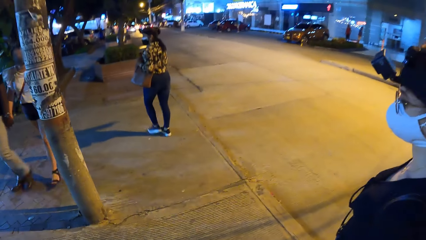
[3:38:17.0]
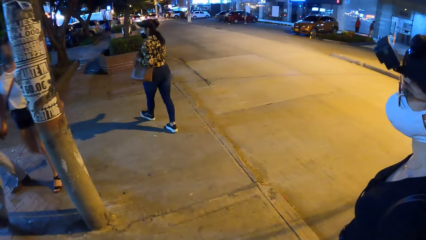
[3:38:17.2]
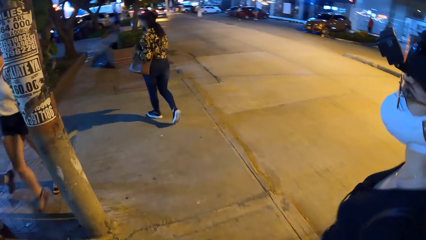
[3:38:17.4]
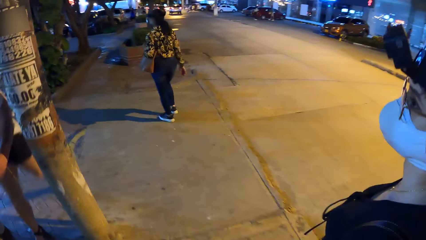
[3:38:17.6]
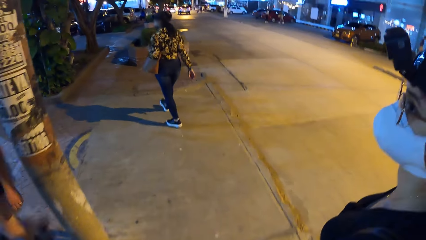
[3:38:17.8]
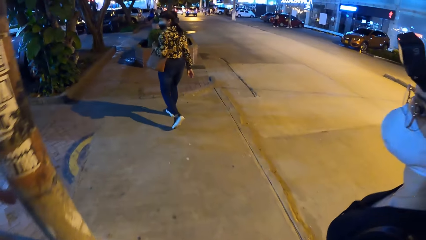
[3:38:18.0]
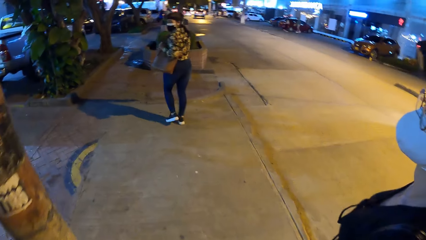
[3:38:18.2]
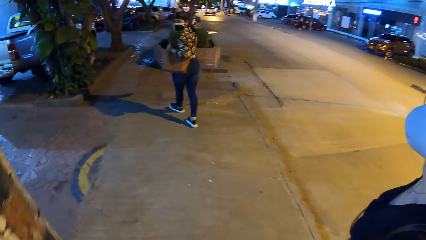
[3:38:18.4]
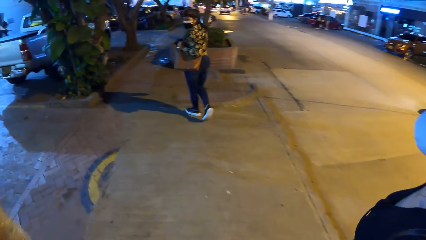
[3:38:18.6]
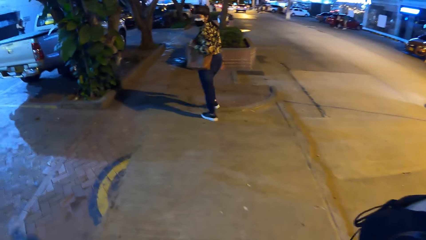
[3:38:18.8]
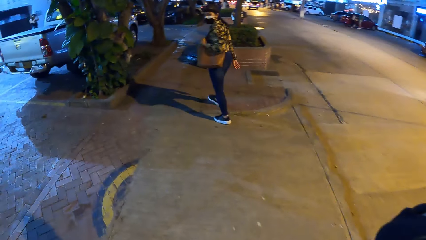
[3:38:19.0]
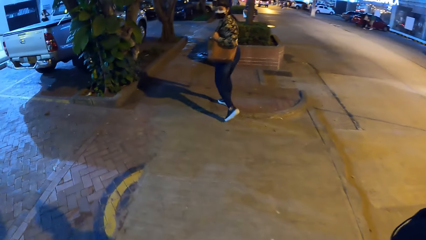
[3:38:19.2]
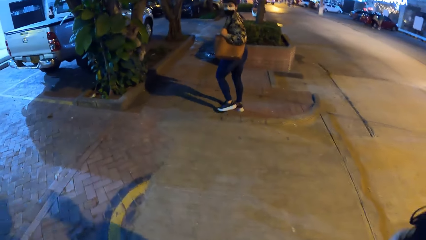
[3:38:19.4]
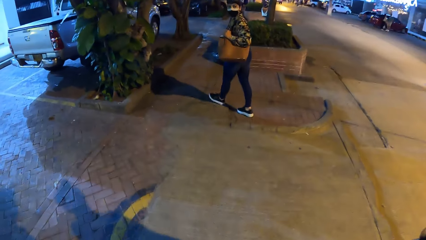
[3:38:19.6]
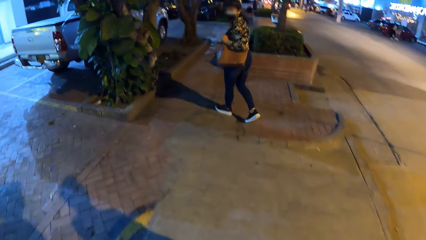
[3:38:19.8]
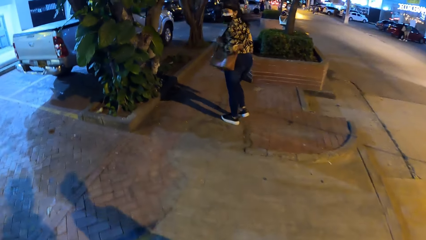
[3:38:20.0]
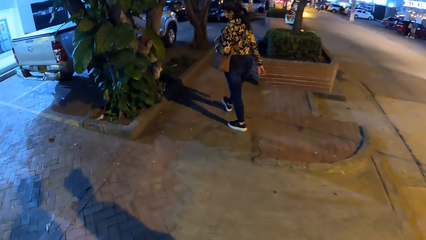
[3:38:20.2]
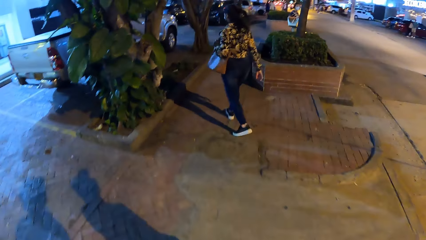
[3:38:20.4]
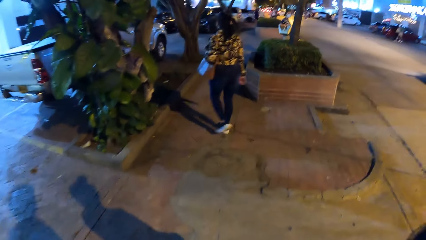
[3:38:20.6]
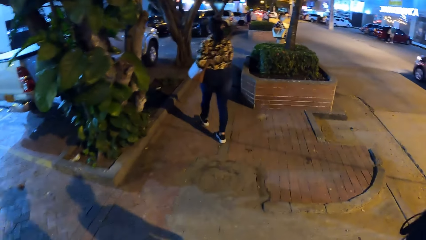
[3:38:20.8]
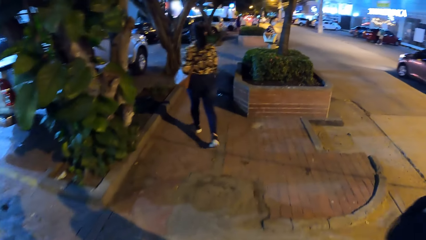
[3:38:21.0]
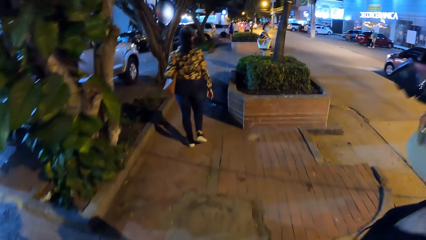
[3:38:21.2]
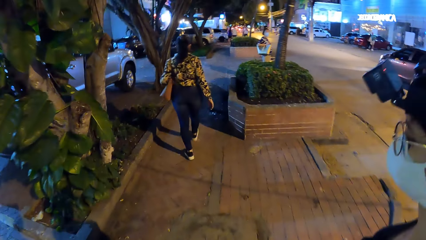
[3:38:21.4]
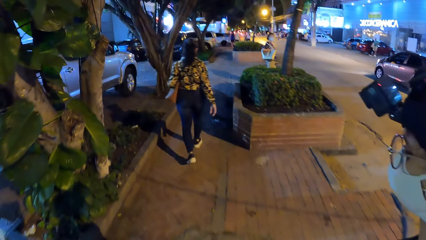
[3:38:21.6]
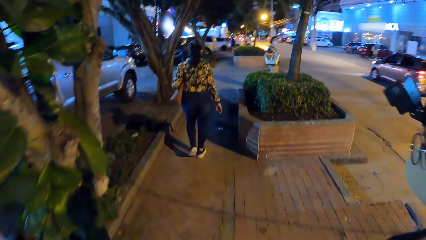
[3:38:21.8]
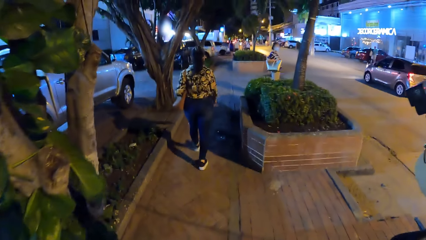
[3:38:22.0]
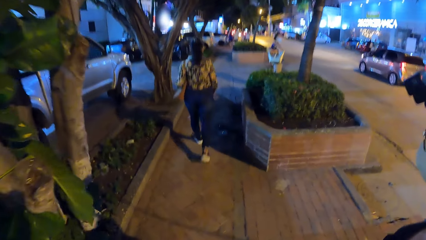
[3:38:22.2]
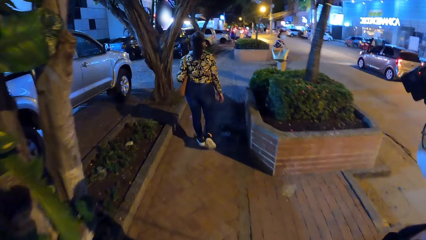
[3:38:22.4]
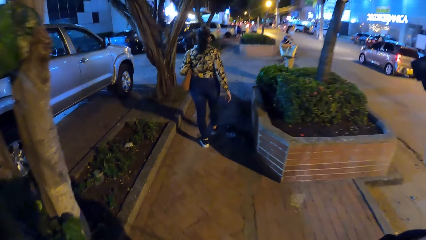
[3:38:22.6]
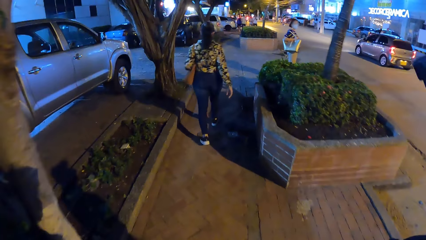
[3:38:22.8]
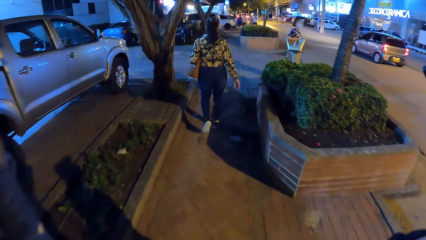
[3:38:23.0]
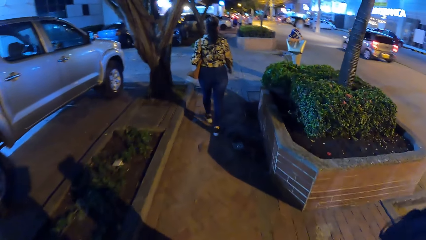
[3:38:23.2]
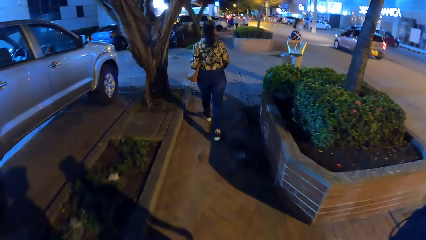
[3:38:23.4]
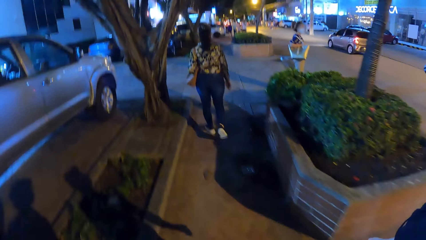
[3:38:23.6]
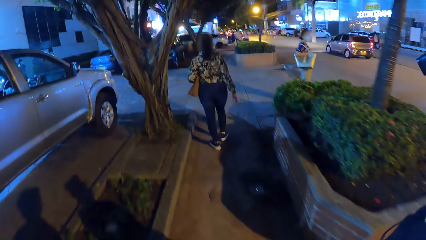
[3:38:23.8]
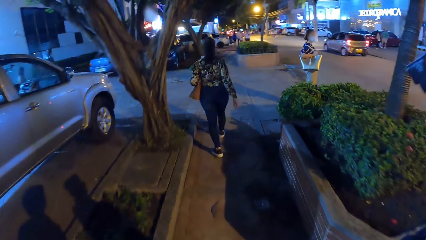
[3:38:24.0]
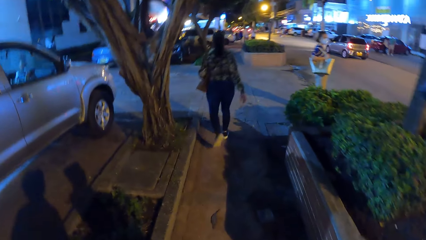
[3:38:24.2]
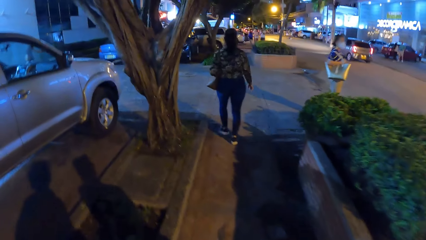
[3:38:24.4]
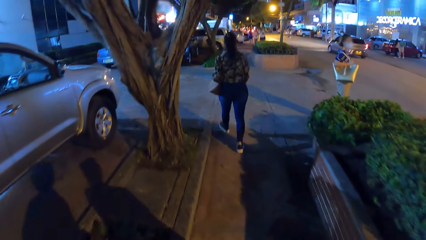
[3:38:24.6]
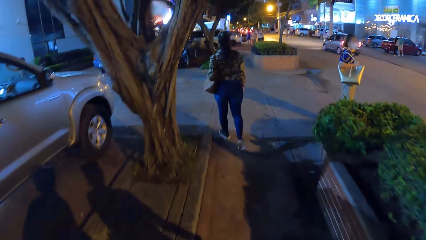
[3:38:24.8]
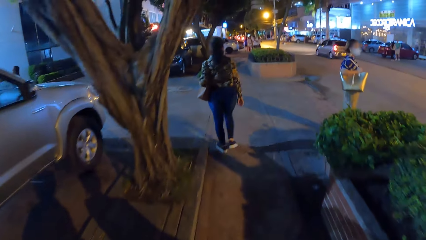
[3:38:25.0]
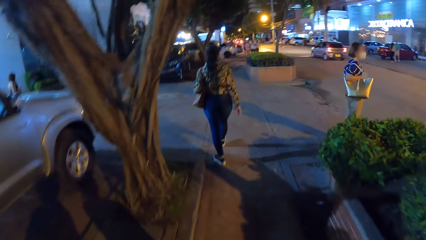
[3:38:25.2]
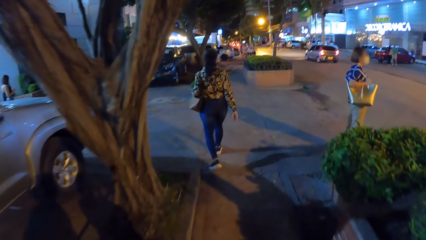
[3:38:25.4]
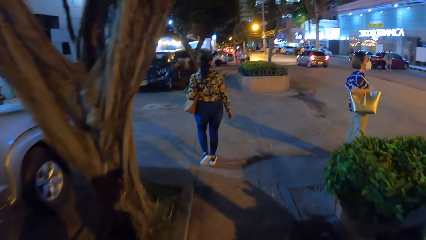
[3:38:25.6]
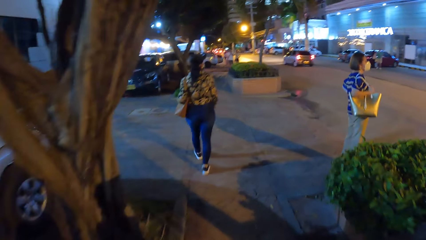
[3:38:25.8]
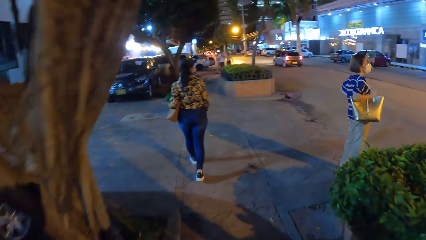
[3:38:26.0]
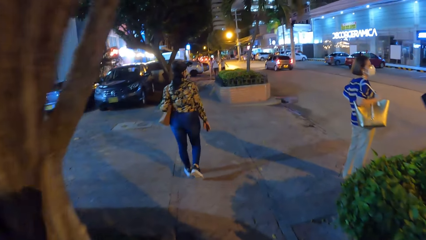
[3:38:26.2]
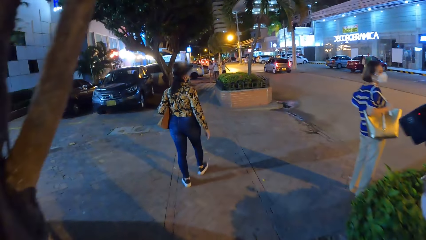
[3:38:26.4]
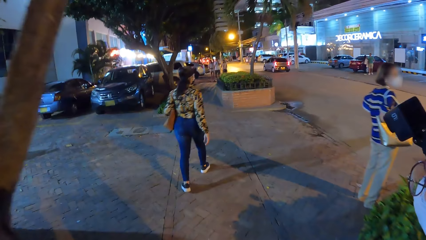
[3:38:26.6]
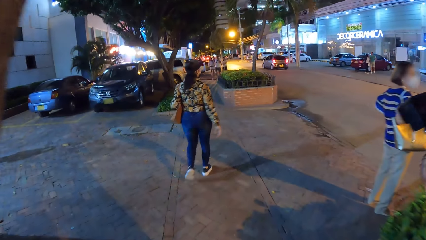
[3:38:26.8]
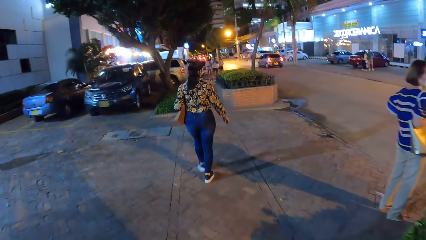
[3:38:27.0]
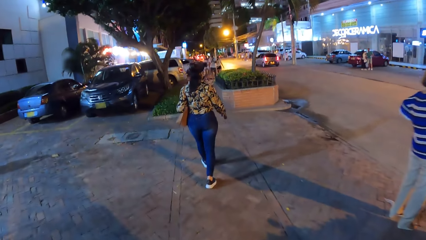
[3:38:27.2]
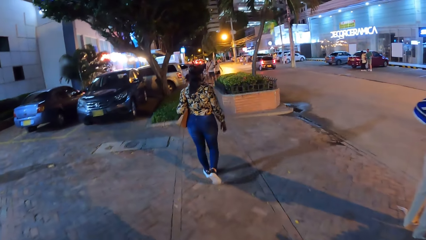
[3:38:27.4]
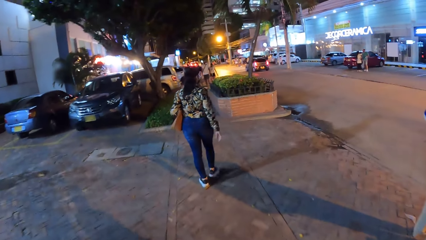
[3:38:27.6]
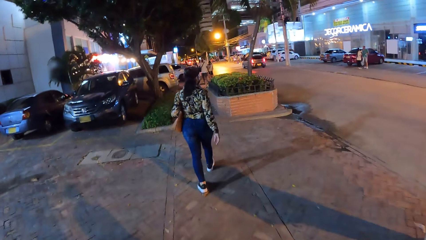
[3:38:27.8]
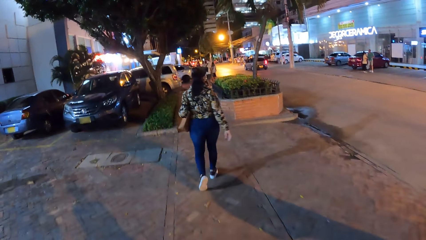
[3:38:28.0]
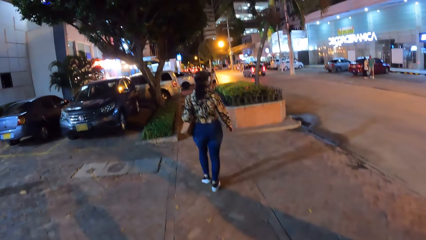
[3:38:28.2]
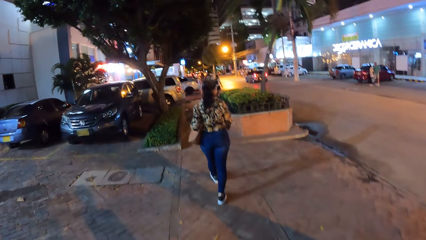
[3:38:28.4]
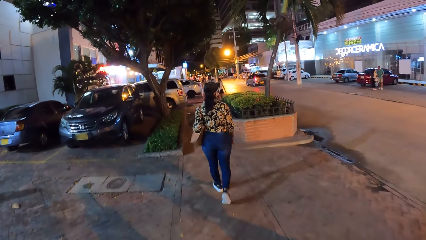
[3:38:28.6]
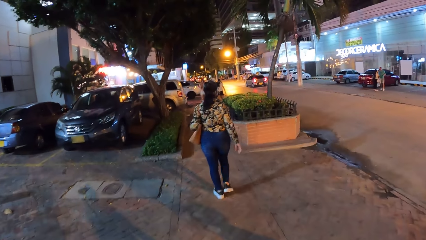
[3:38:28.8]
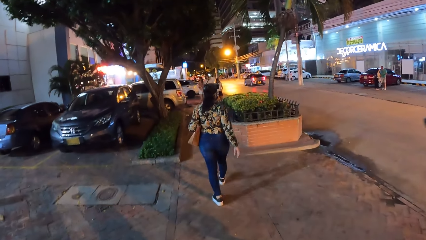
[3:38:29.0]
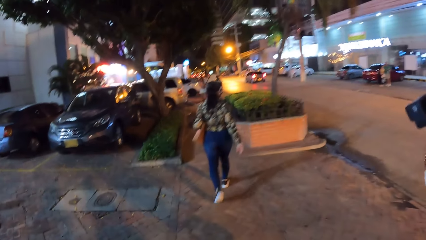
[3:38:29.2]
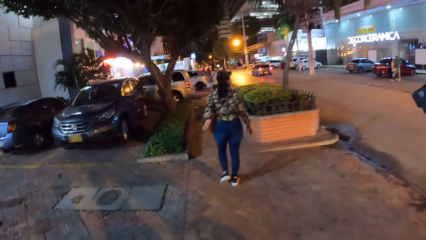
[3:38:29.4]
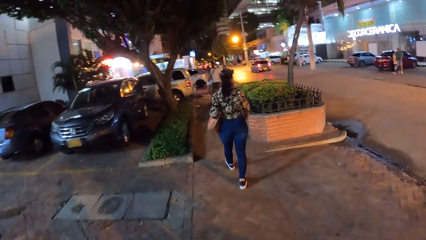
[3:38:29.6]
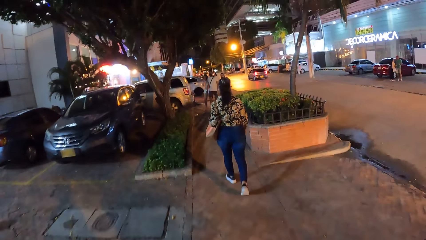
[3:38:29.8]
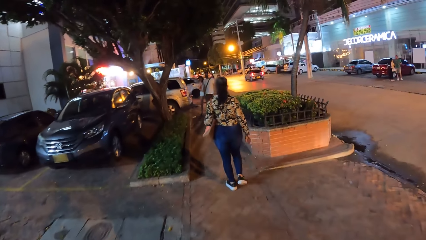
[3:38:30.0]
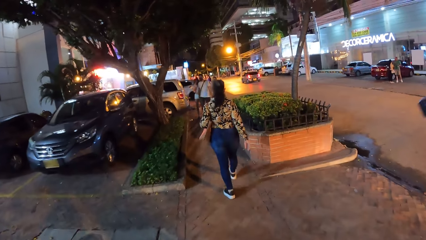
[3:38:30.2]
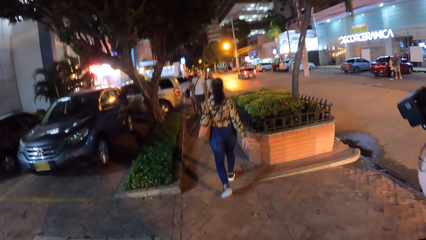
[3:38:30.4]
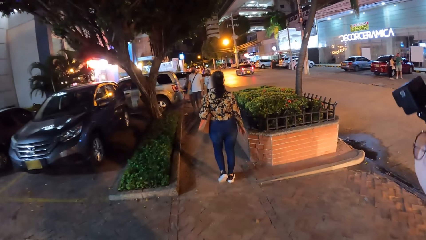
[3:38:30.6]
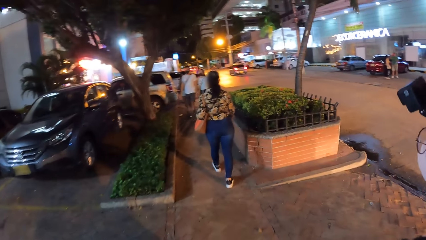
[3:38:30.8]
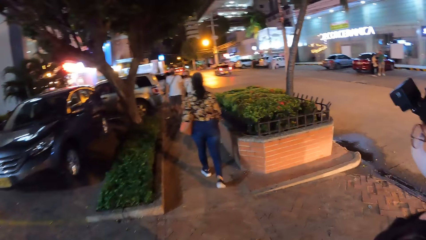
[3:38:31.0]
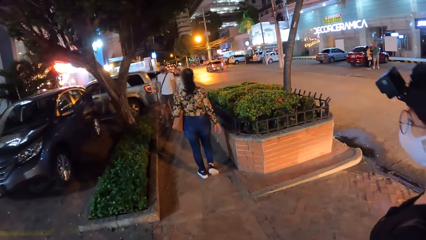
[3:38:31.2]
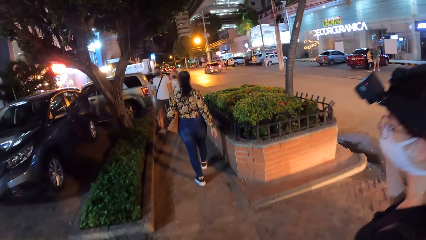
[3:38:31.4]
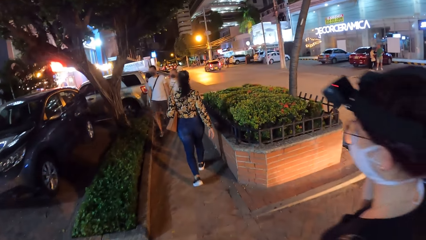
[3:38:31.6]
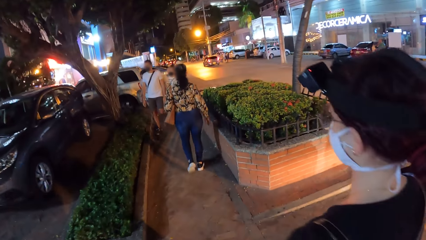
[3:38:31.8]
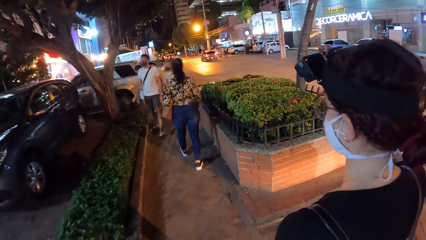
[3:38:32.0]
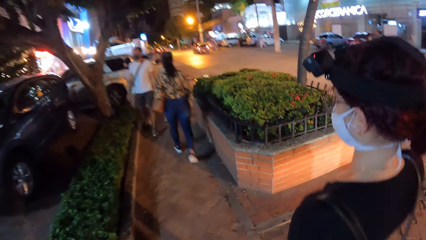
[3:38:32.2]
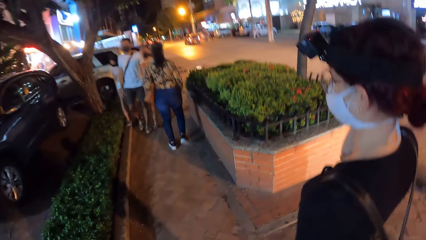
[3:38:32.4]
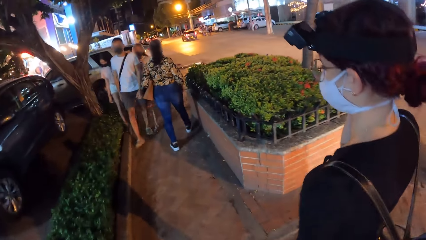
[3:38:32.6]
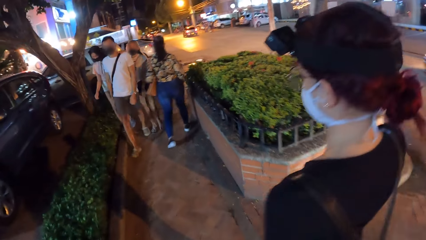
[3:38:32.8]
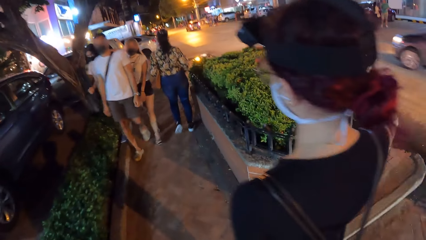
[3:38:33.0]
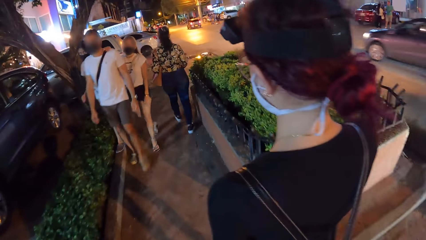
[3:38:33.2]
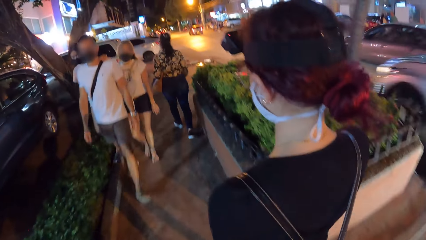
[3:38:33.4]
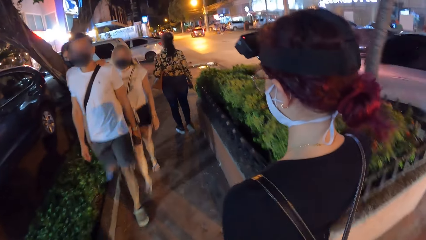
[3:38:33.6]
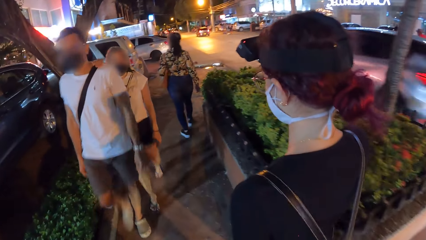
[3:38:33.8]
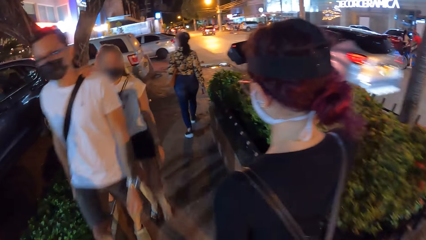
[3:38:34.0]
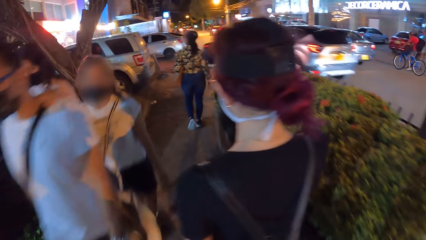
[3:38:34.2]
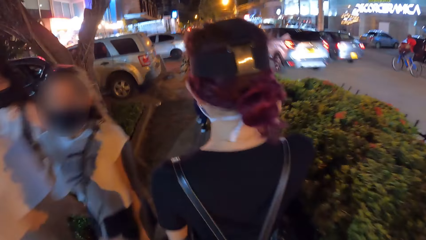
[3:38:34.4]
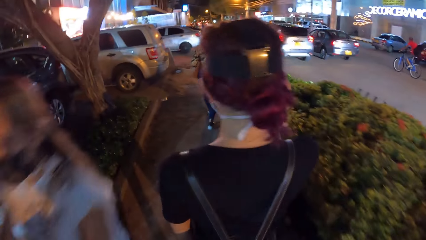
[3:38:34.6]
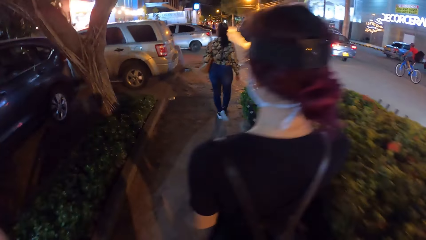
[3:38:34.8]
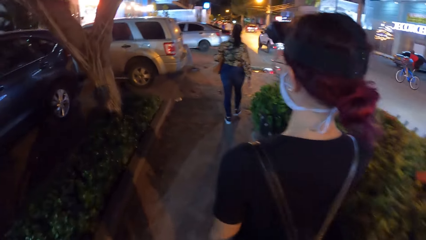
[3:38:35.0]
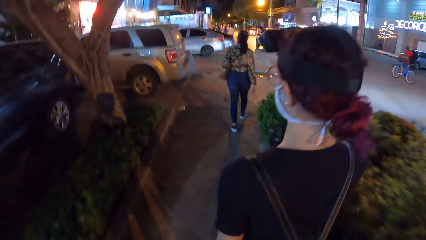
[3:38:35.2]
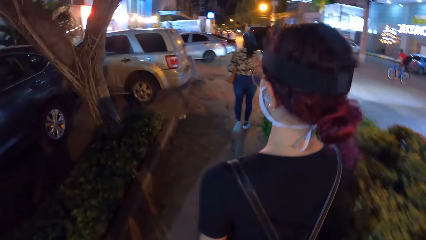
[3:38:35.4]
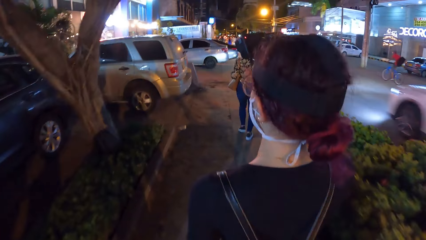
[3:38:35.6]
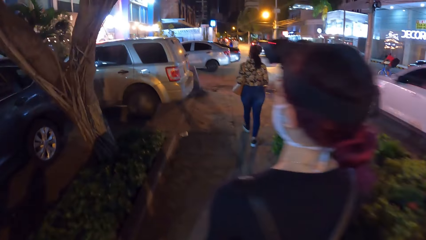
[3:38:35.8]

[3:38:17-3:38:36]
A woman looks back. Another woman does something.
